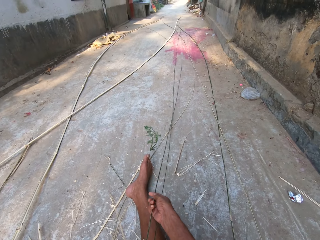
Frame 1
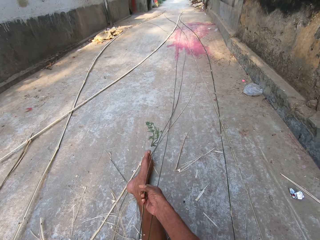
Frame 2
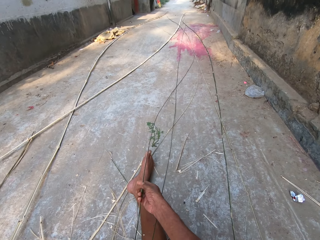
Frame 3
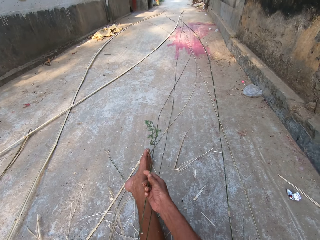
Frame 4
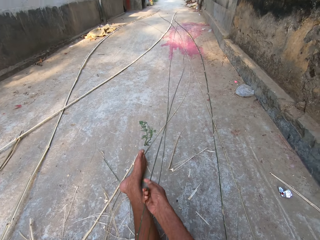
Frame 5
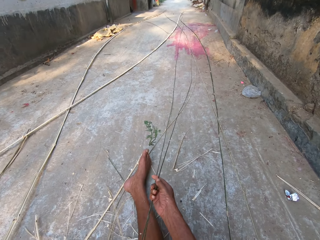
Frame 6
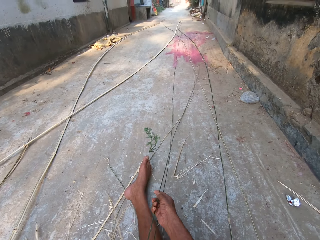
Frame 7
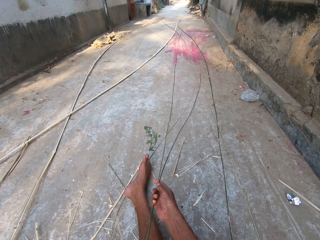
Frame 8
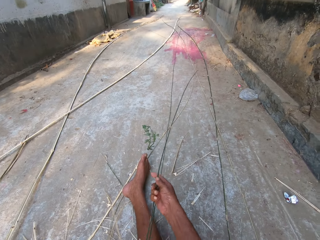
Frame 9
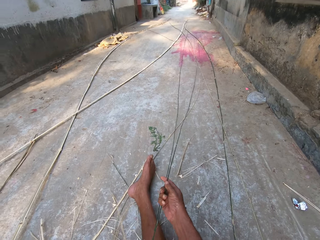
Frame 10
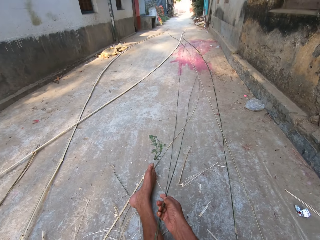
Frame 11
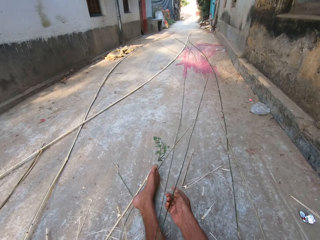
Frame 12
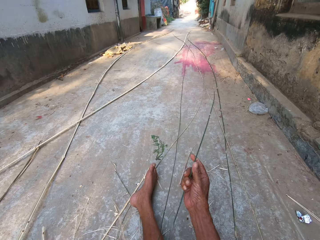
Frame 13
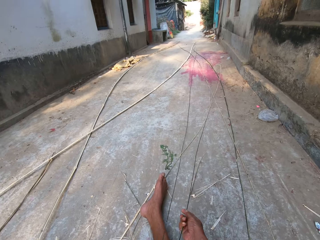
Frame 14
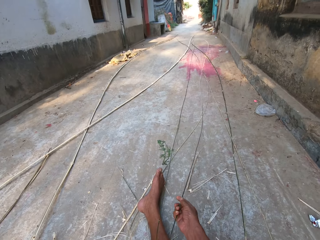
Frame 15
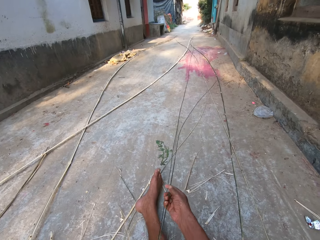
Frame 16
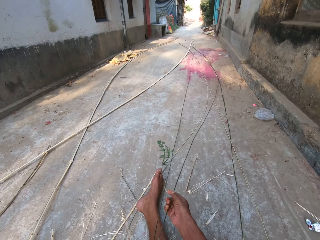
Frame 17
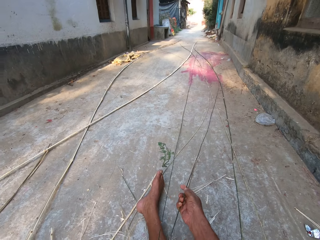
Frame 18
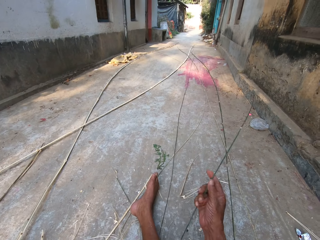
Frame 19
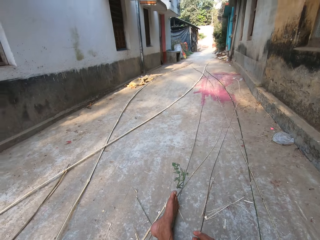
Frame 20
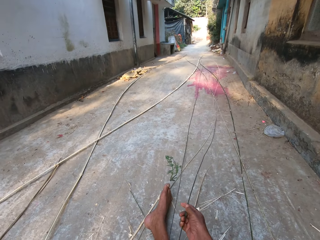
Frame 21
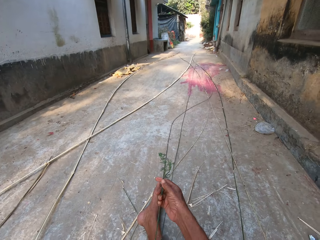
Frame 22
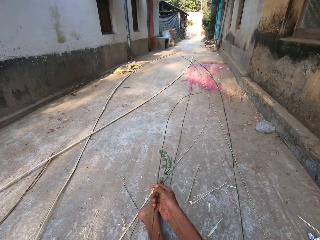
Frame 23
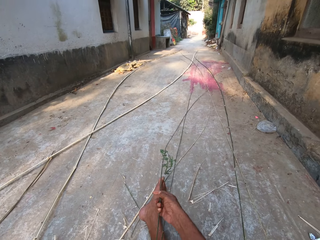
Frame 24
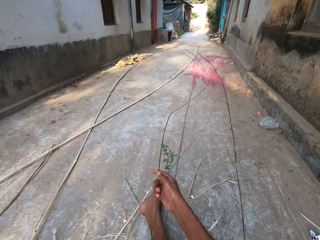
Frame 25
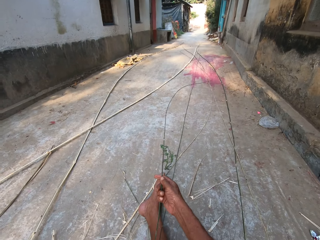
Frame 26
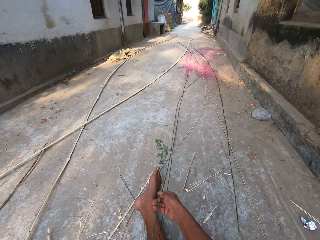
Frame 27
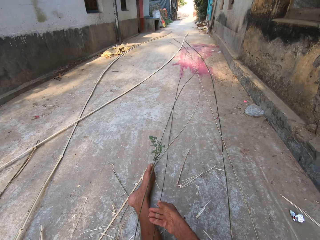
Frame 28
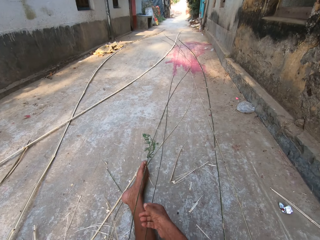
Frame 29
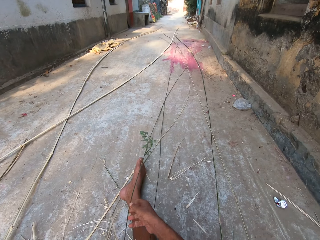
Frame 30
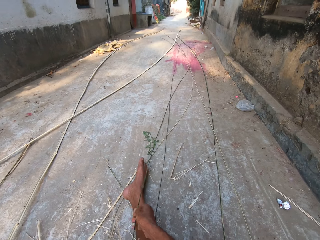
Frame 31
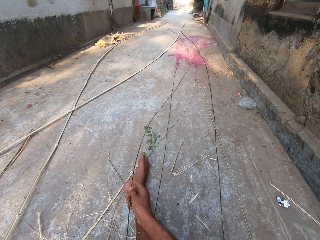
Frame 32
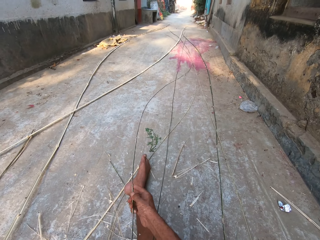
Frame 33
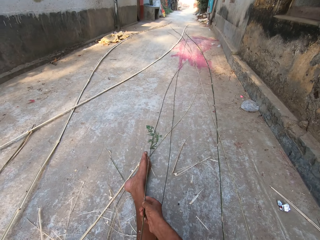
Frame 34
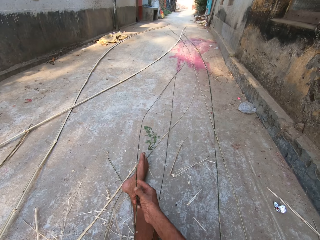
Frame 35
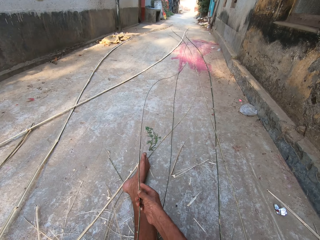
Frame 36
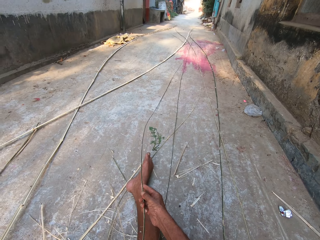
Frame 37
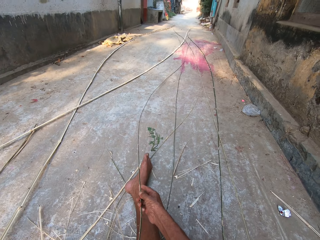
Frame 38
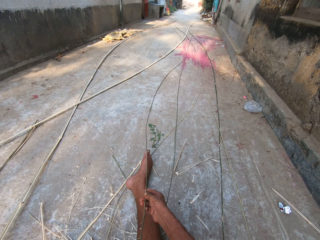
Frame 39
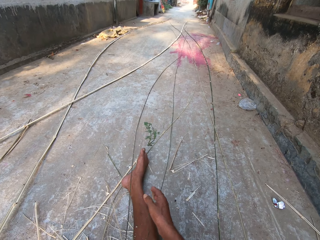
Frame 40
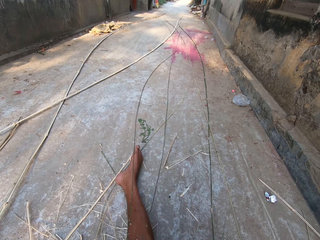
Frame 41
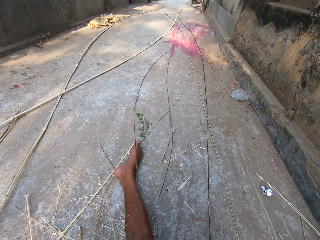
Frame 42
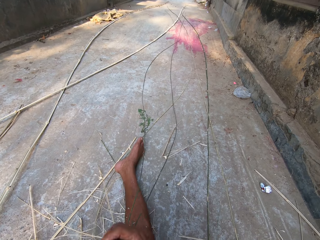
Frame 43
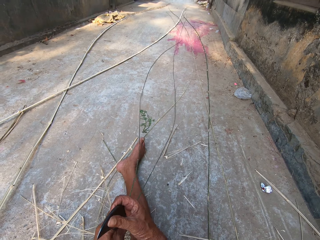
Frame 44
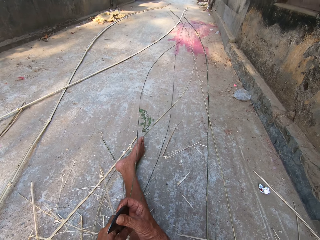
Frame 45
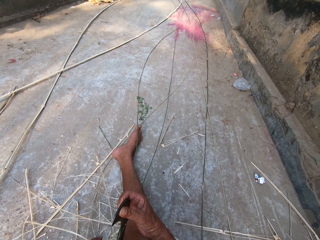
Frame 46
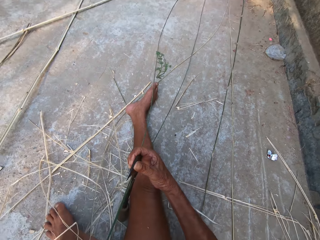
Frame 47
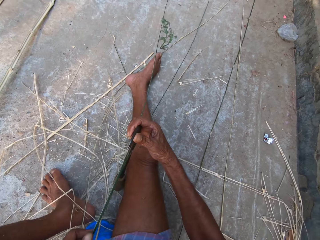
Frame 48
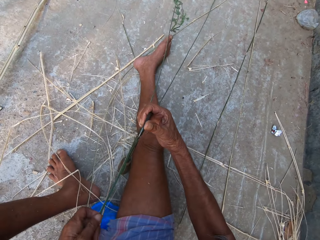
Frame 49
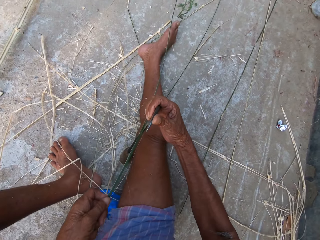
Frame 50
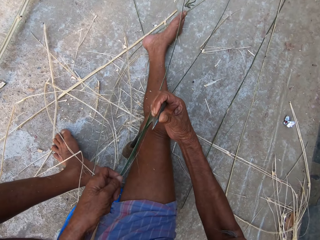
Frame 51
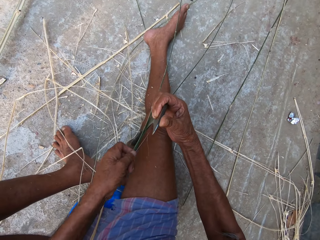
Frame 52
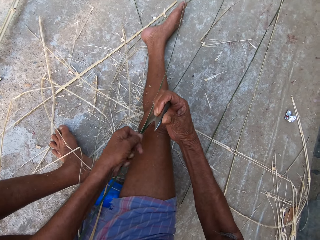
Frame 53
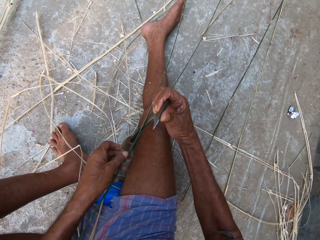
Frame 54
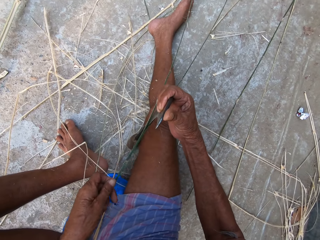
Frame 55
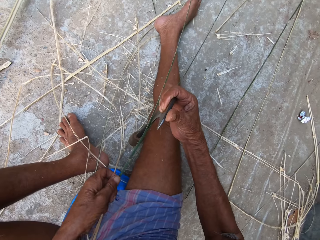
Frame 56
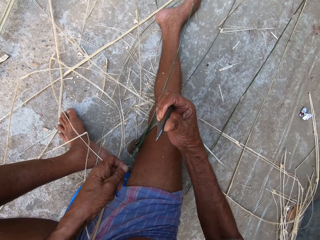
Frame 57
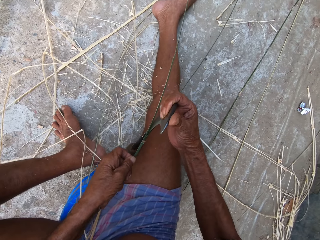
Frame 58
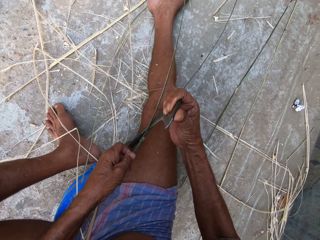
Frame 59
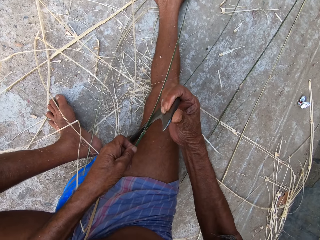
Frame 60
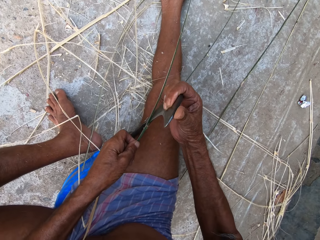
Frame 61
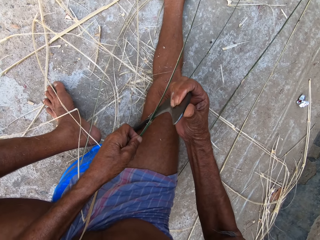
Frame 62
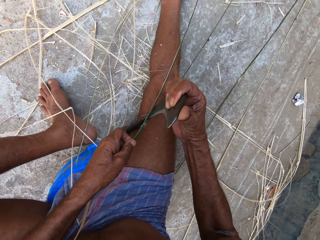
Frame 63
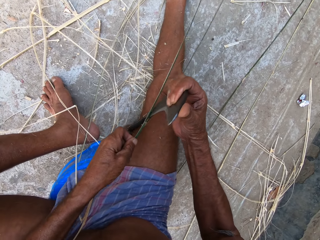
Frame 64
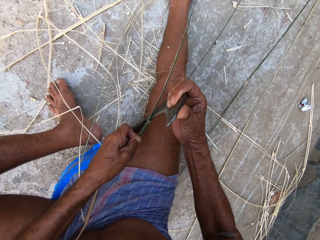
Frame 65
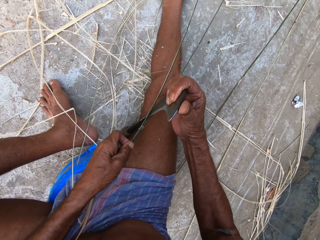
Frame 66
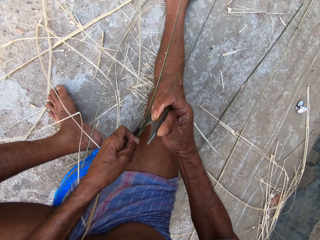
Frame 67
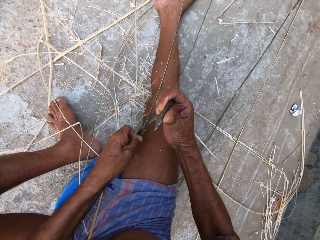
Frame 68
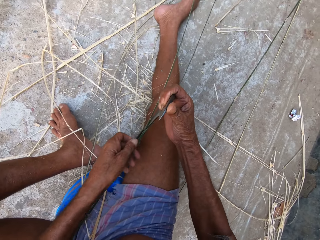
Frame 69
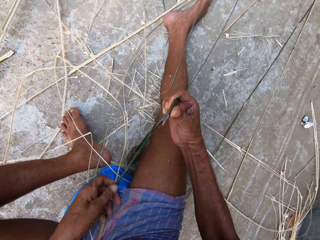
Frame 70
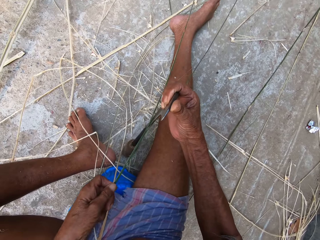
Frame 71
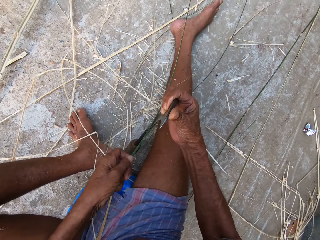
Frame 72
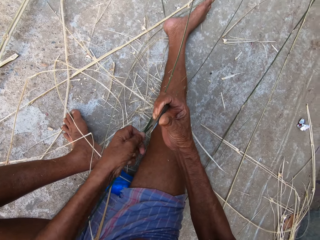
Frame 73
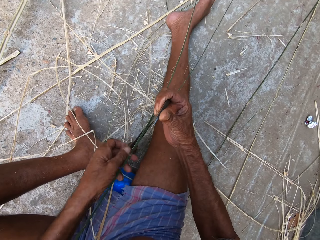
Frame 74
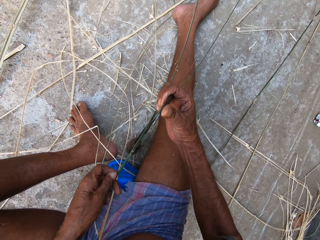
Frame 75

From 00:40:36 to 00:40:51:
The camera wearer adjusts the kukri on the ground with both hands. He cuts the bamboo strip in his left hand with the kukri in his right hand.

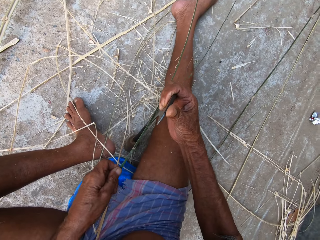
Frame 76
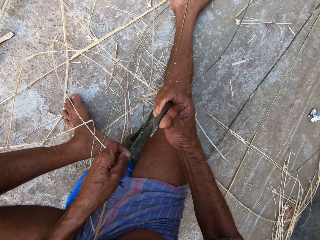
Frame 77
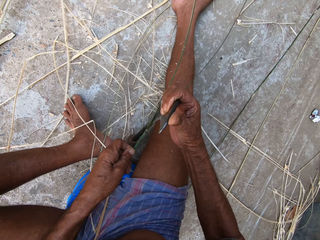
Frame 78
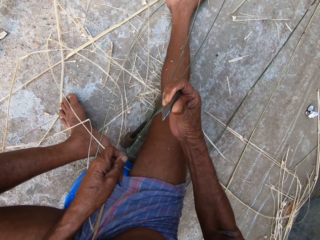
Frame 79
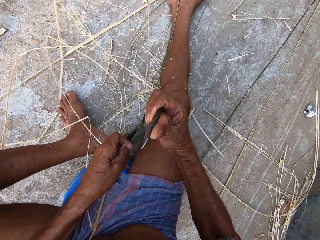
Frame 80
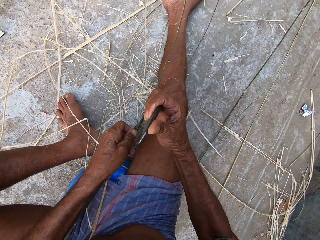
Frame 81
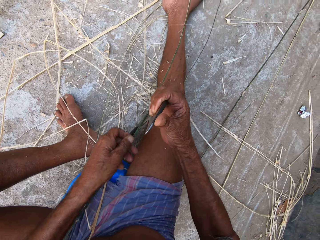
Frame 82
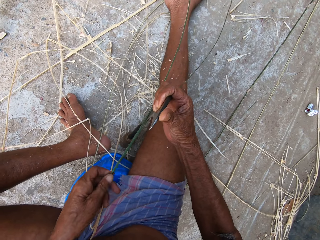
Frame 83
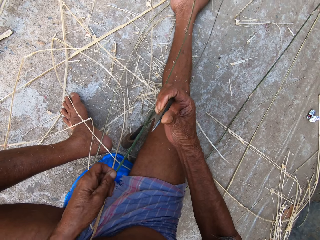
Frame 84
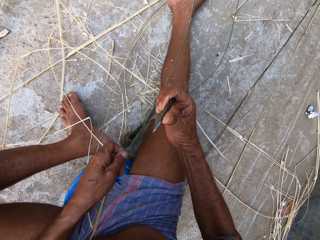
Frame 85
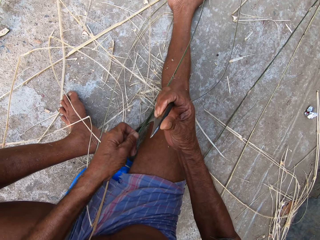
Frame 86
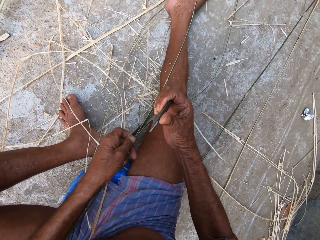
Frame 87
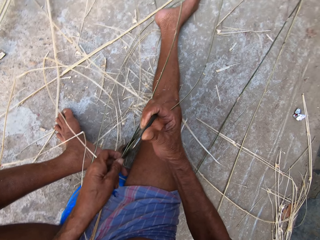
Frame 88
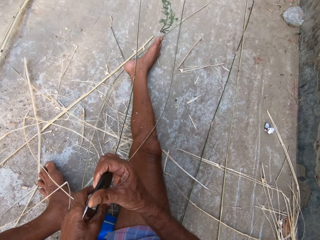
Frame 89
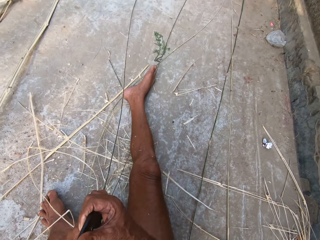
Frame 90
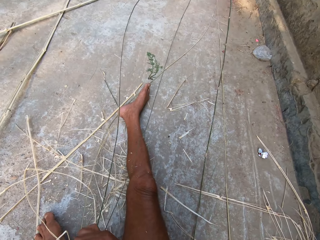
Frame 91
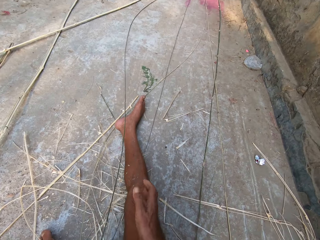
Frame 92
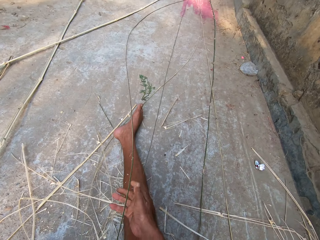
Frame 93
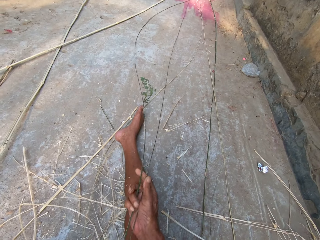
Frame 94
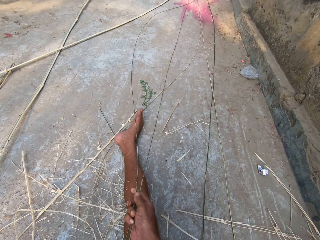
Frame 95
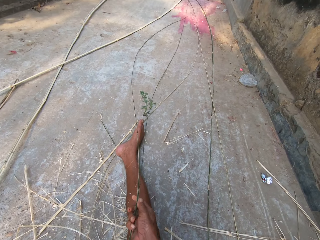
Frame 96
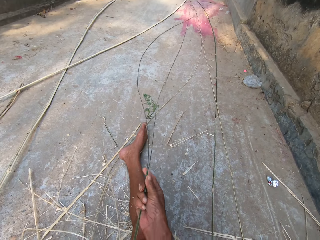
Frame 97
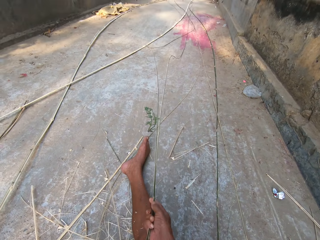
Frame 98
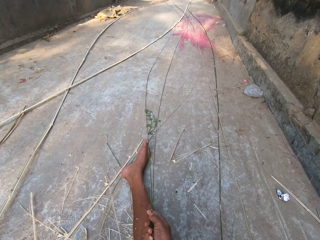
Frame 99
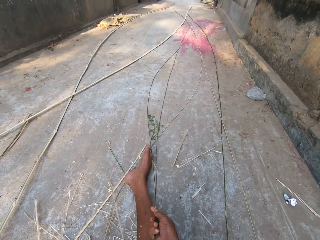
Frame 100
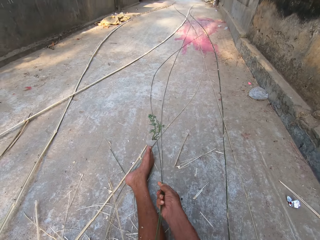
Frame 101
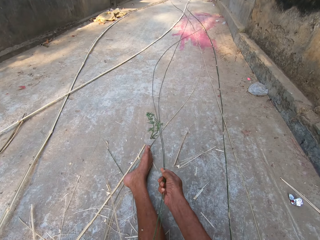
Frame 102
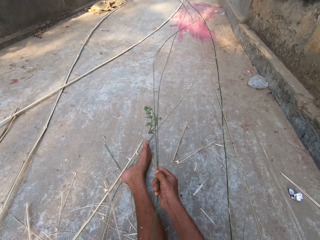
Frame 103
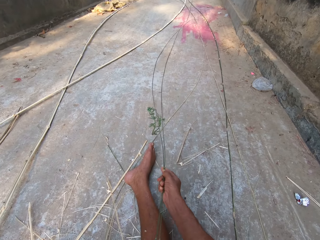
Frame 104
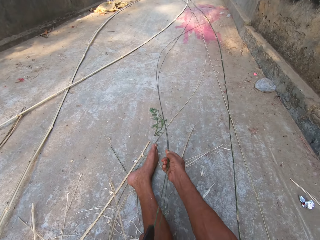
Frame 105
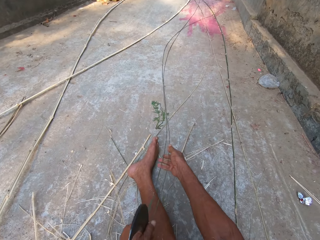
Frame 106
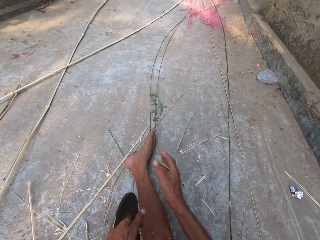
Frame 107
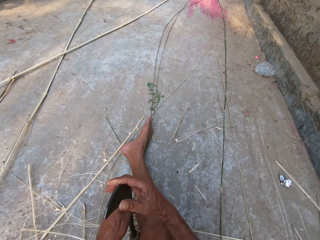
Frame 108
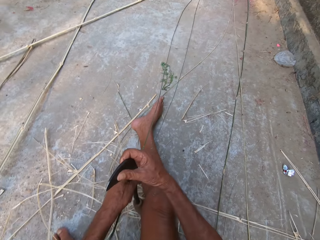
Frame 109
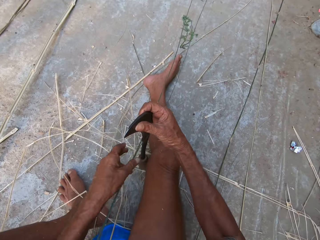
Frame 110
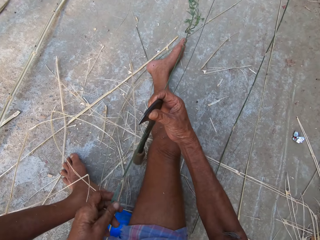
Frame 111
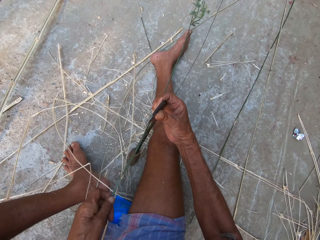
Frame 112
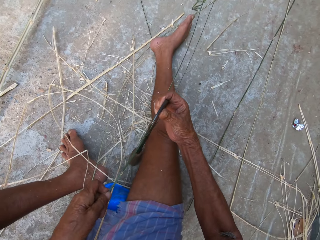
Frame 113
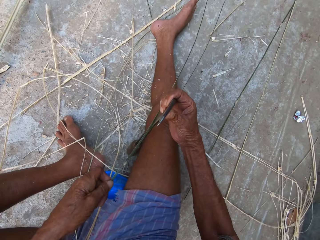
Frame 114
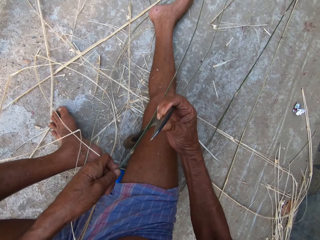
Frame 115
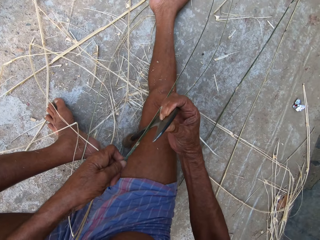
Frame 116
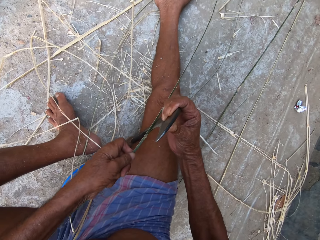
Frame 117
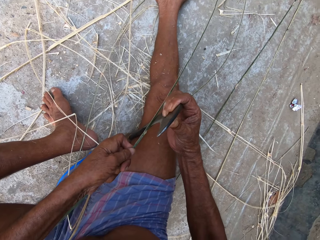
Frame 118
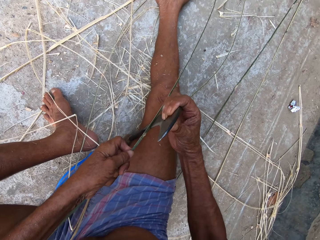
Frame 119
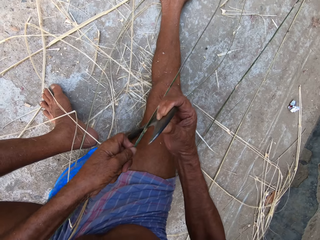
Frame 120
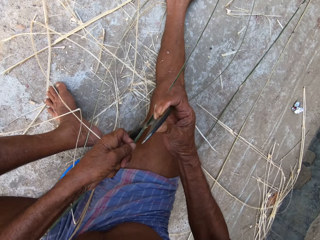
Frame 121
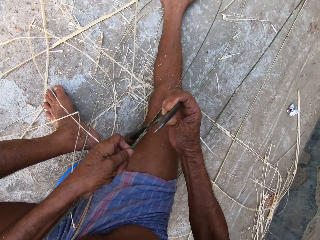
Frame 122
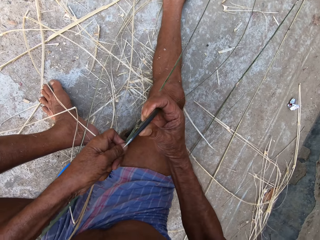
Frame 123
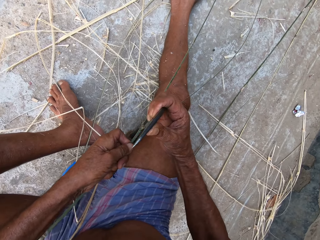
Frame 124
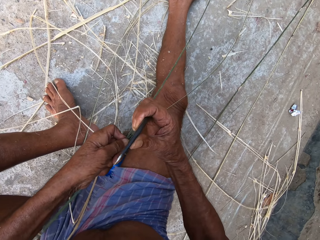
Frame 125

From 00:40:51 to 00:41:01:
The camera wearer adjusts the bamboo strip on the ground with his right hand. He shakes something. He holds the kukri on the ground with his left hand. He holds the kukri on the ground with his right hand. He cuts the bamboo strip in his left hand with the kukri in his right hand.
